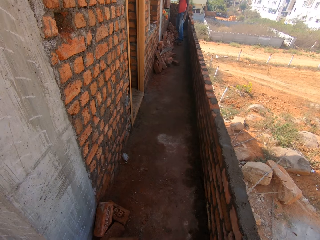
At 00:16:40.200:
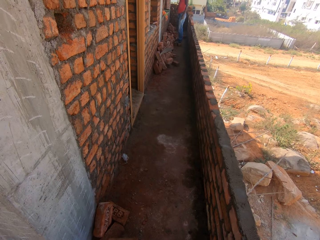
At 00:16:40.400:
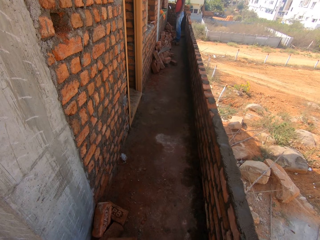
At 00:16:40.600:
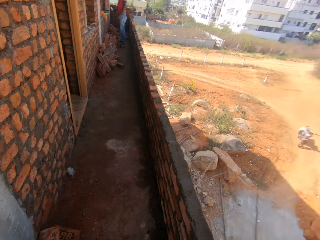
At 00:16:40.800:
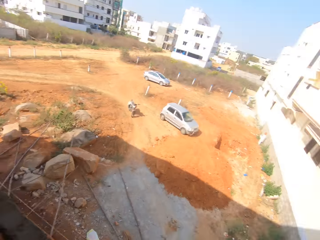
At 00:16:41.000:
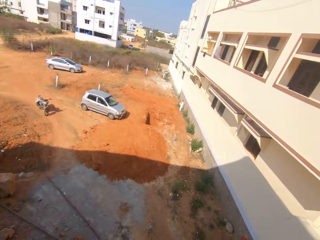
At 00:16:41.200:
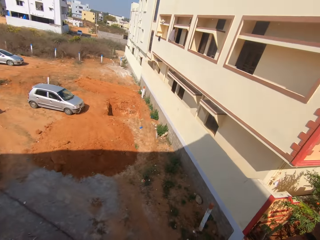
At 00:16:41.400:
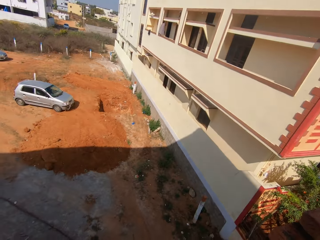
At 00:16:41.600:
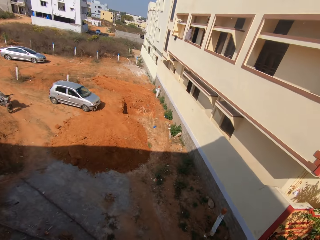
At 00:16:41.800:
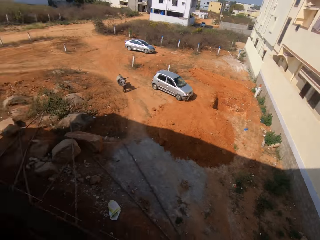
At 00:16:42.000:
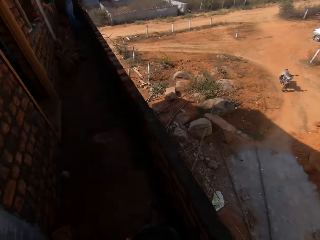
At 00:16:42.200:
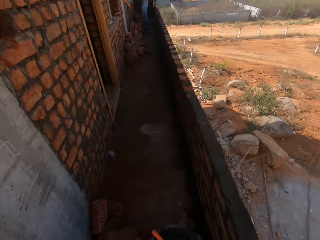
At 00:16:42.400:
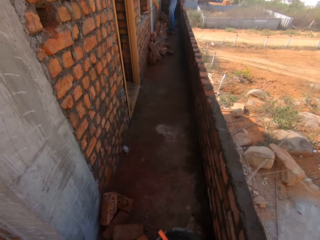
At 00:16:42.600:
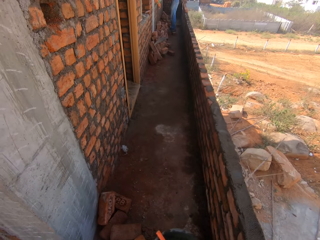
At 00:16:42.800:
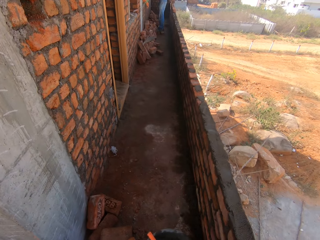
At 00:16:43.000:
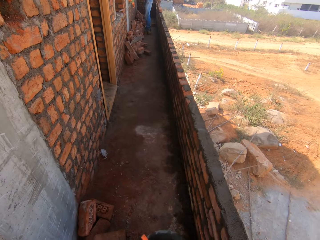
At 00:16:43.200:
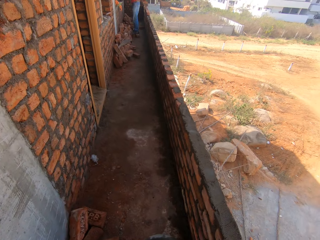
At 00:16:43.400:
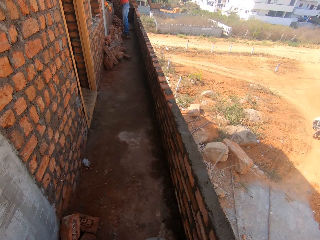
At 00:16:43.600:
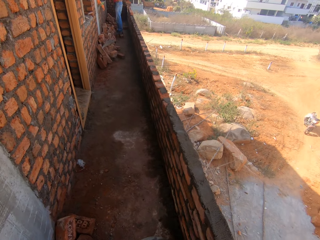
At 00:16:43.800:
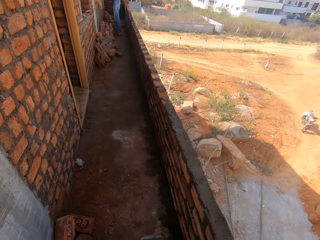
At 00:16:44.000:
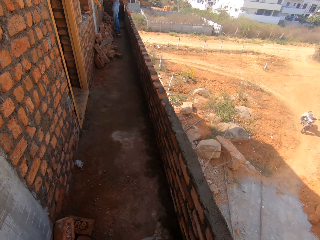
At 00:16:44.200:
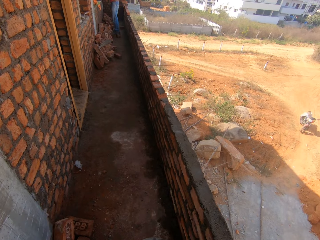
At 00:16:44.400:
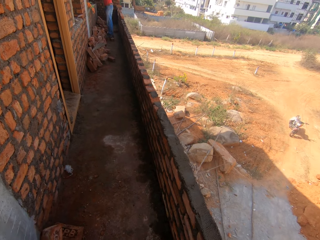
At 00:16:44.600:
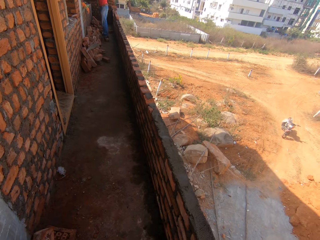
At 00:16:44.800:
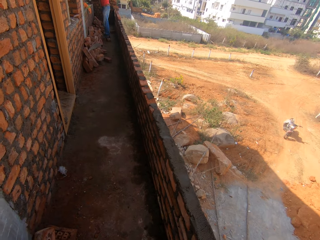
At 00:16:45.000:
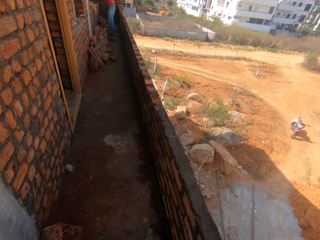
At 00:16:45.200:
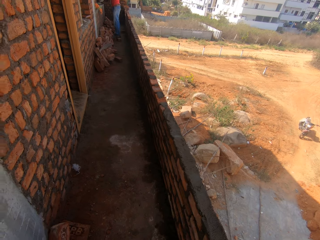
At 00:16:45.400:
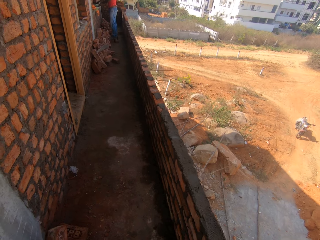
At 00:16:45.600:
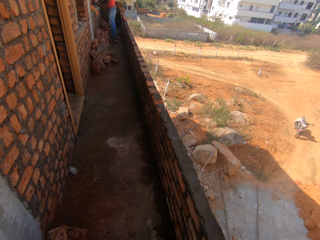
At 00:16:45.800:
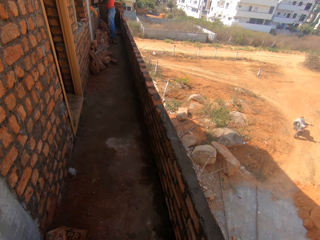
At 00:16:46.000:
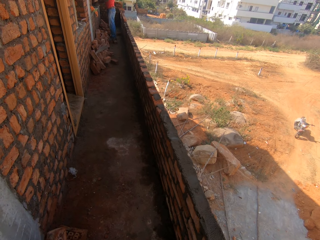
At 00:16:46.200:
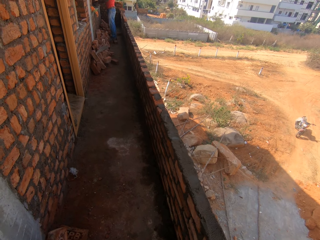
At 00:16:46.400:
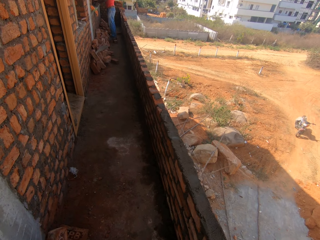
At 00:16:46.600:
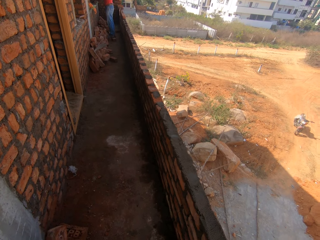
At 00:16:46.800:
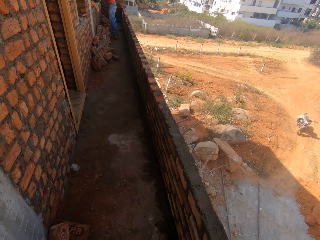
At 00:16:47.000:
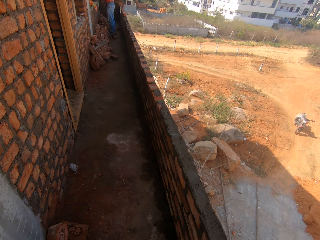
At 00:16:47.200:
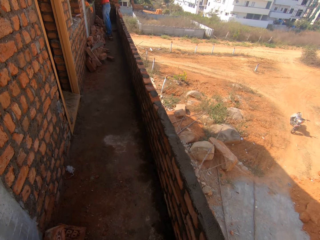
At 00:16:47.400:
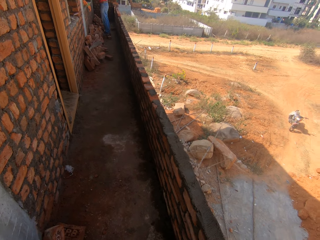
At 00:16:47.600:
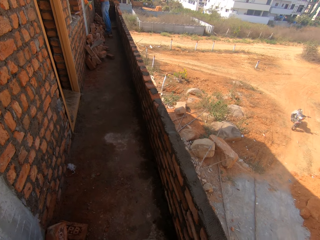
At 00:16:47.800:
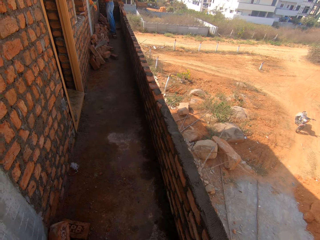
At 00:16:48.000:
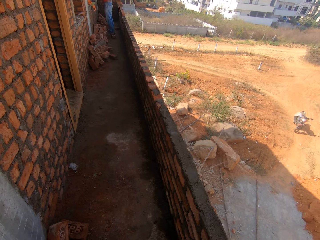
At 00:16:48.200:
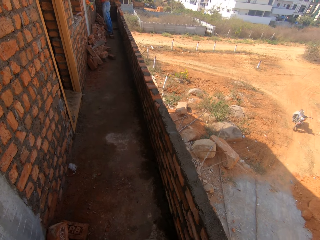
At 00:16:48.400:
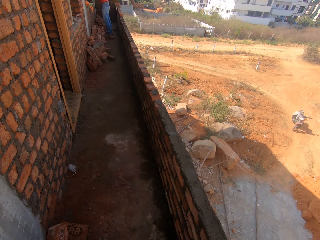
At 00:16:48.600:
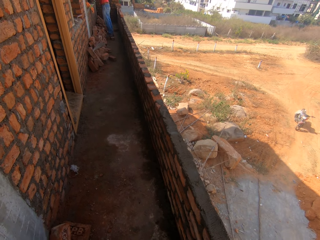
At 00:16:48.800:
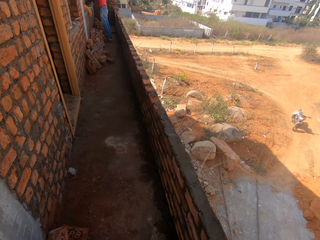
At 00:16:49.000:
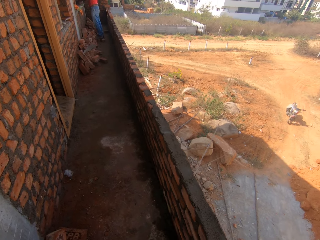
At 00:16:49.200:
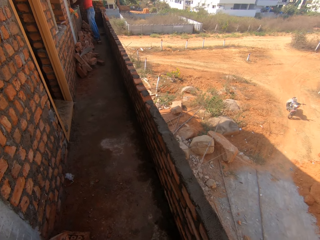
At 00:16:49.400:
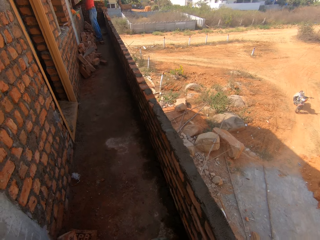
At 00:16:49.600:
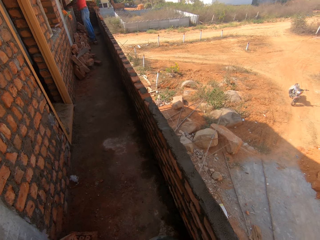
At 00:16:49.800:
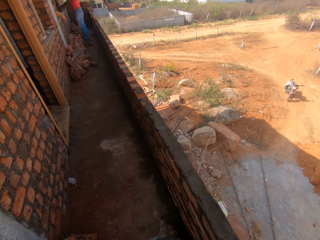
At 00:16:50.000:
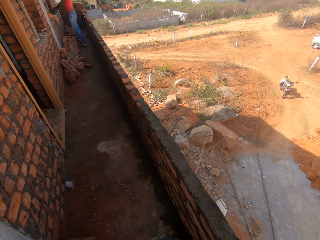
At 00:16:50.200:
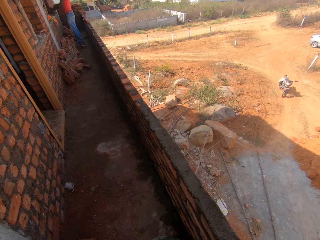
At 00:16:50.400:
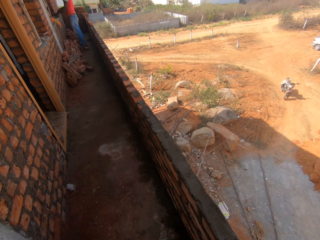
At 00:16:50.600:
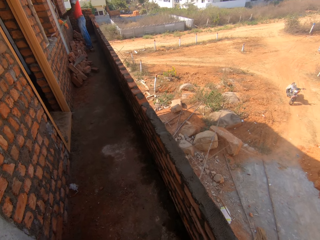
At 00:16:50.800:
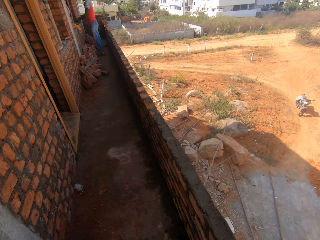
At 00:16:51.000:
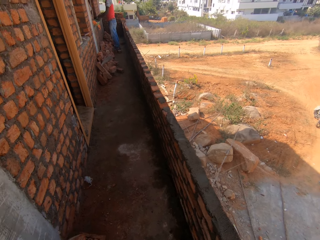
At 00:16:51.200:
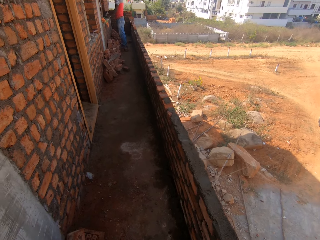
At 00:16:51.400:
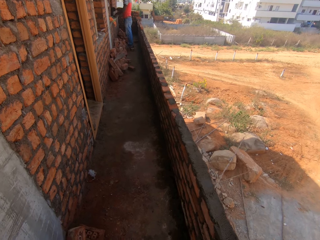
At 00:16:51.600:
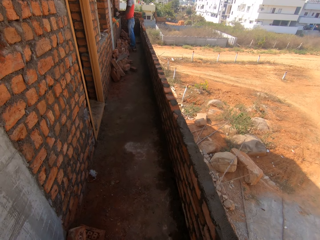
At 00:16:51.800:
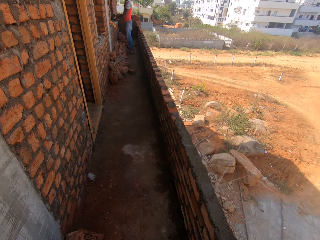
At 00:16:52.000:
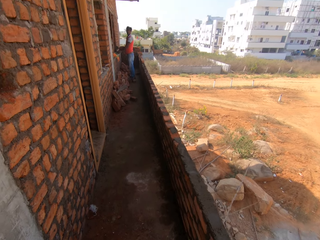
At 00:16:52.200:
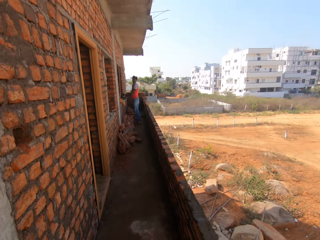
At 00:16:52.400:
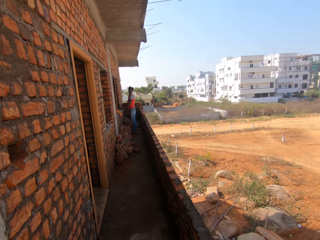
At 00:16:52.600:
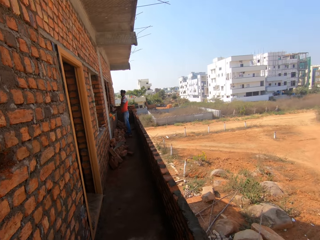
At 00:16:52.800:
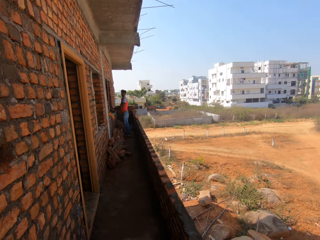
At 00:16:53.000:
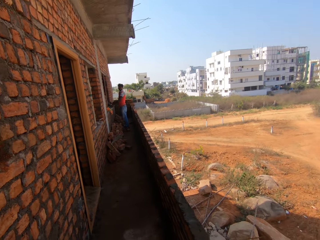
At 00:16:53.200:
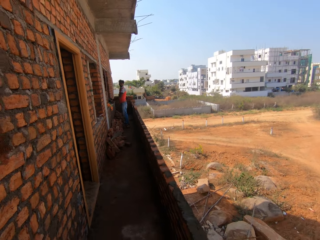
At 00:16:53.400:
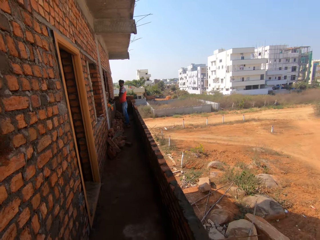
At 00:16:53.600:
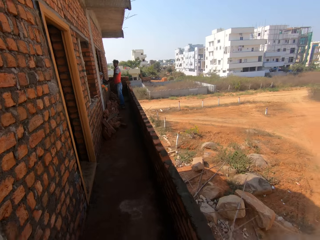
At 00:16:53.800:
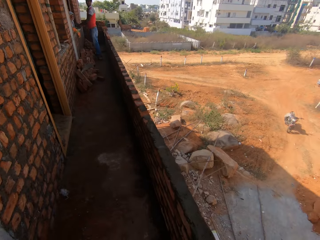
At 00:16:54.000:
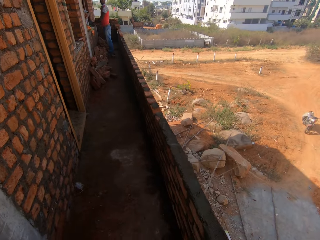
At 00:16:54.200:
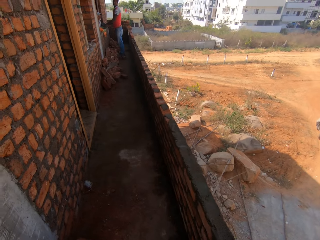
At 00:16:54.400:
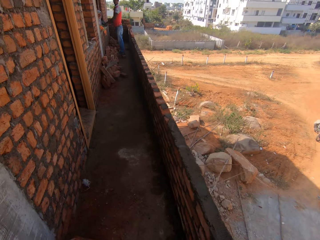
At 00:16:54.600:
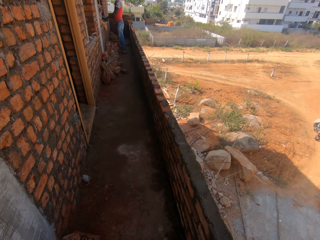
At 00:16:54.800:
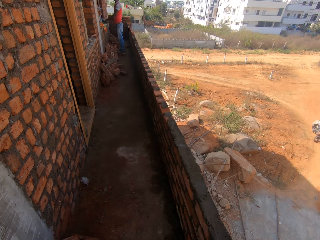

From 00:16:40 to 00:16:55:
A man walks around. The camera wearer looks around. The man mixes cement with a trowel. The camera wearer looks around the building. The man mixes the cement with the trowel. The camera wearer interacts with the man. They look around.

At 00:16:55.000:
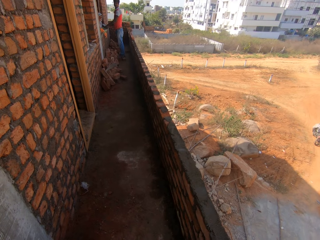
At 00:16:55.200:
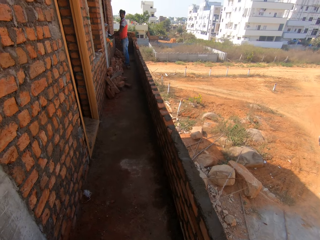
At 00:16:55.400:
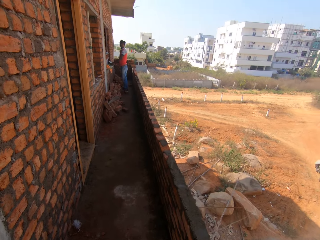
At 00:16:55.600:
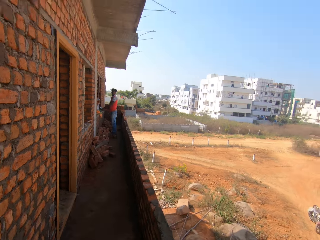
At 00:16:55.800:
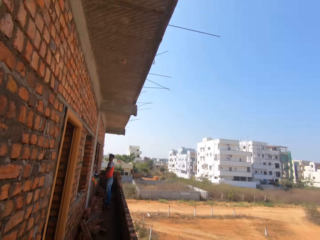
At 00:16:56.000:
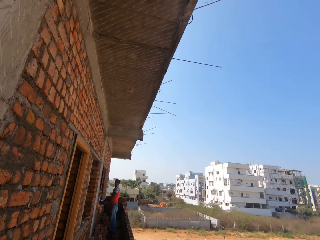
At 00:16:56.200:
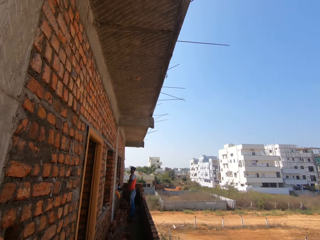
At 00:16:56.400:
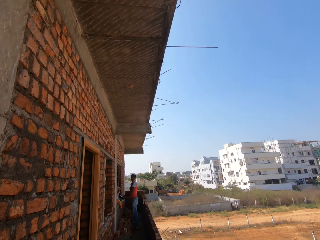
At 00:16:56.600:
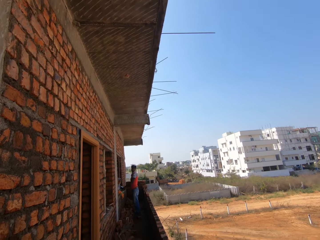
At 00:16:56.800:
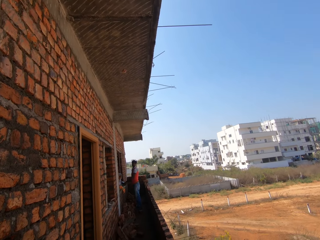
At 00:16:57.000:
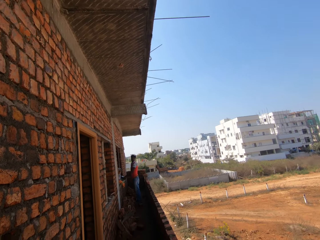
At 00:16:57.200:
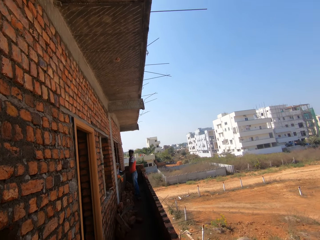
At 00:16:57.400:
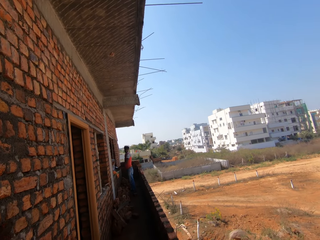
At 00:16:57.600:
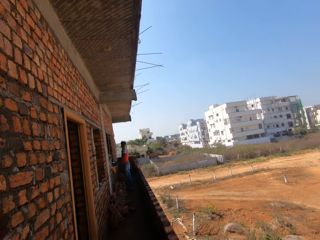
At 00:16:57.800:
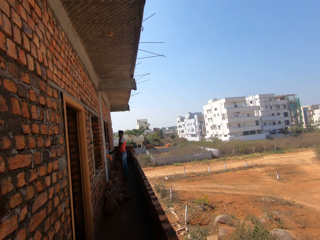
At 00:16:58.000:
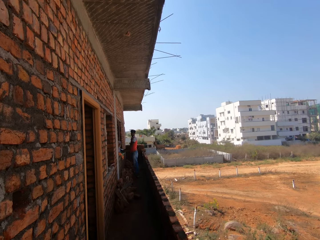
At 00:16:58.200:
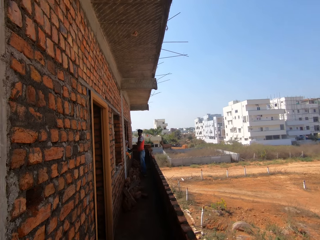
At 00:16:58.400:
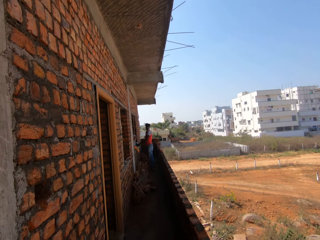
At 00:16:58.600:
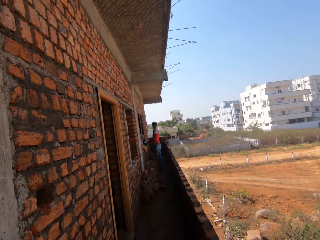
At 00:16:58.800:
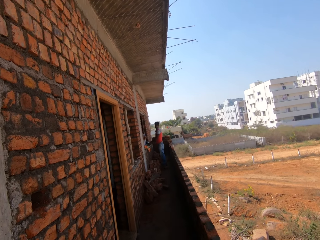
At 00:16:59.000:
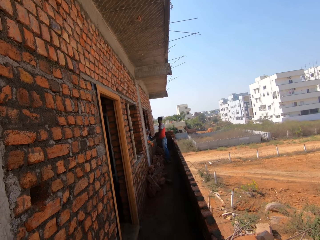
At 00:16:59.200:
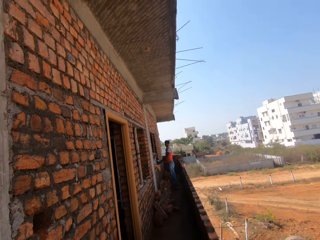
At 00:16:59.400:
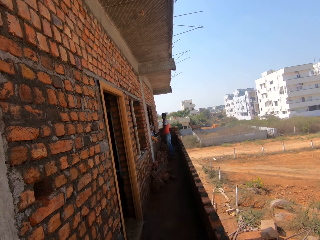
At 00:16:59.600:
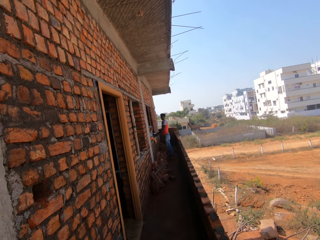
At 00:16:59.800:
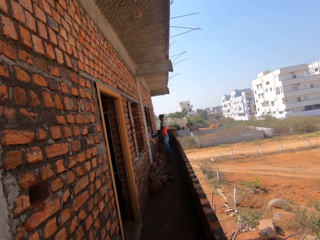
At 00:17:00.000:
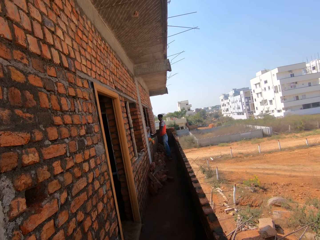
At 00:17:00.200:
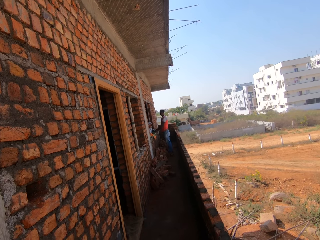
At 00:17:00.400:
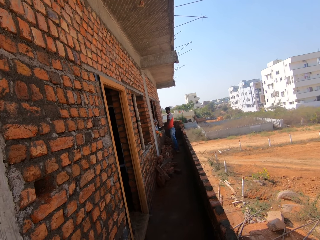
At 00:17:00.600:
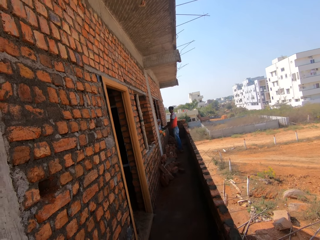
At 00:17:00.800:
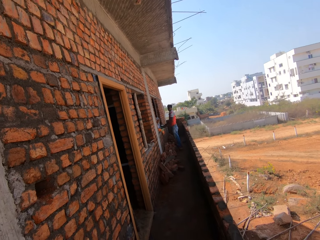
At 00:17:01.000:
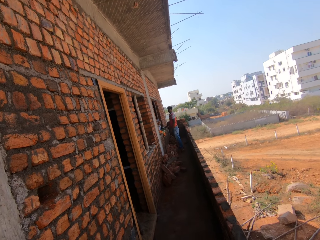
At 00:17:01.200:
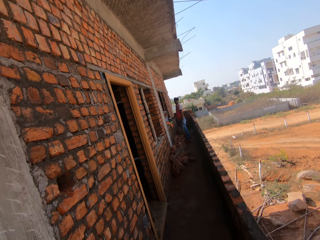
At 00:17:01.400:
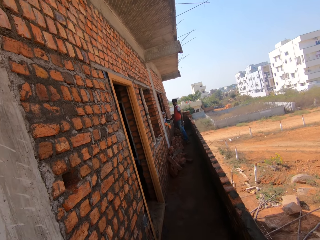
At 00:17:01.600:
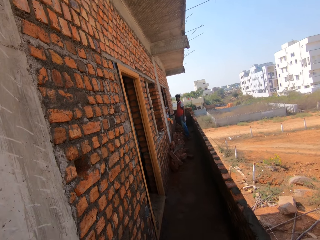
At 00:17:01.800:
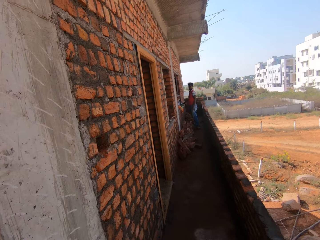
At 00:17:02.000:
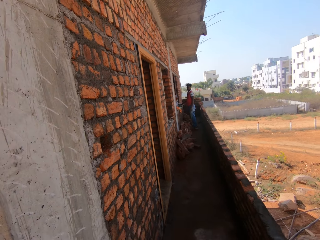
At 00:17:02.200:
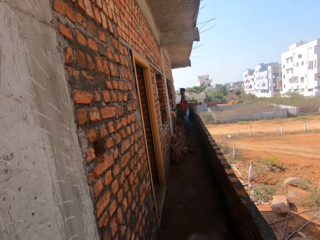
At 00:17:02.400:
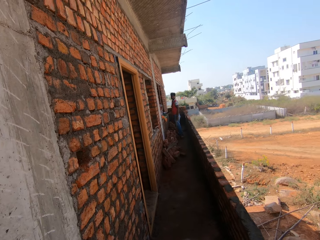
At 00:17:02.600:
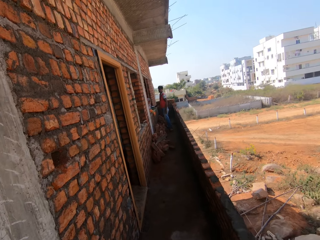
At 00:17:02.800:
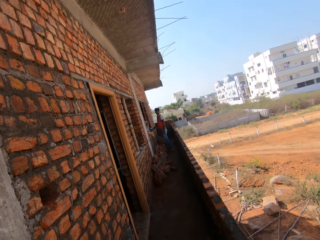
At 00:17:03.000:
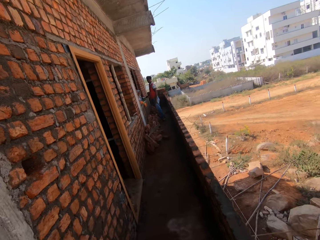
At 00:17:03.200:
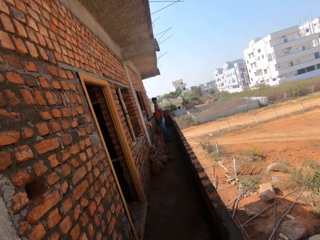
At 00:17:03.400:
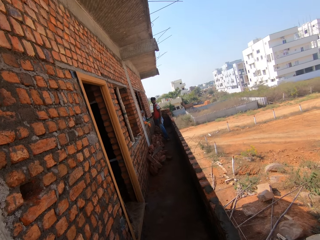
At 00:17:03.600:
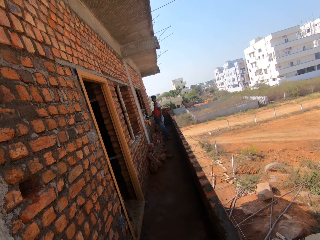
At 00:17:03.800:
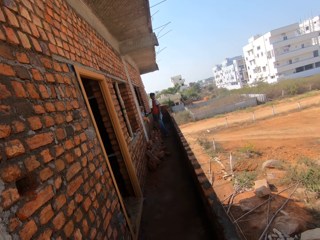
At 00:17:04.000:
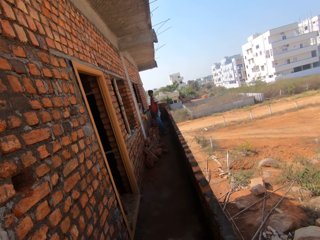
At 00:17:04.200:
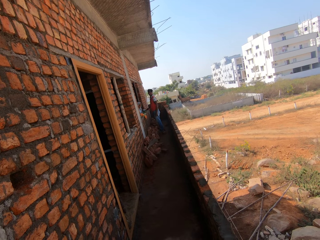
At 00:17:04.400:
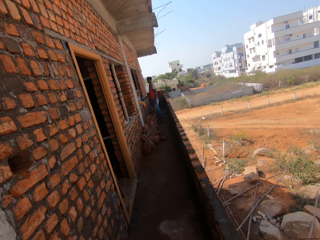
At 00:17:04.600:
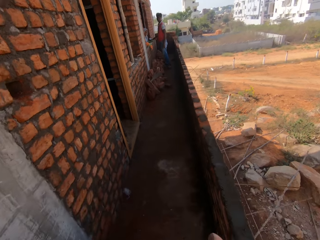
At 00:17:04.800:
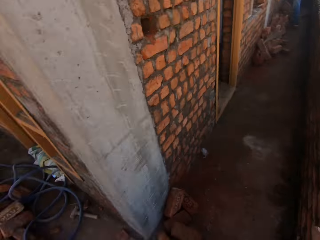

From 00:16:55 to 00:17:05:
The camera wearer talks to a man.